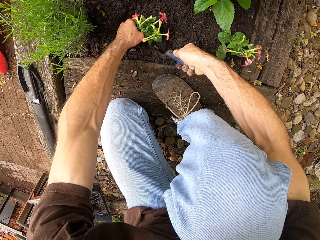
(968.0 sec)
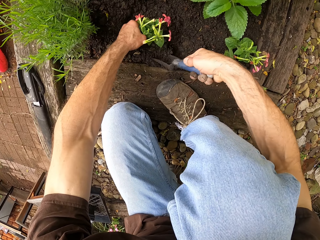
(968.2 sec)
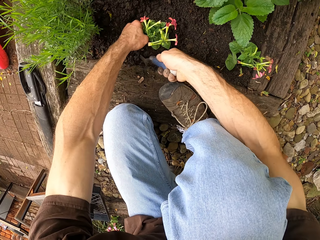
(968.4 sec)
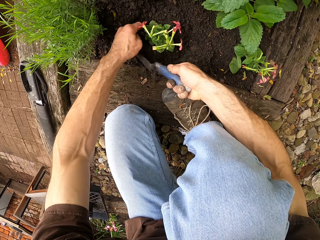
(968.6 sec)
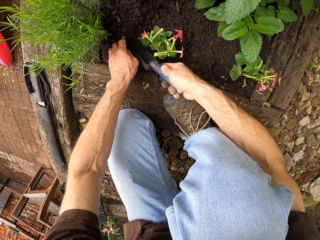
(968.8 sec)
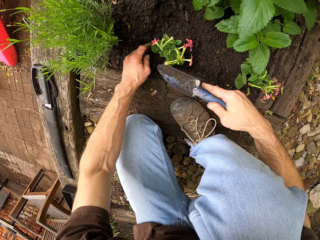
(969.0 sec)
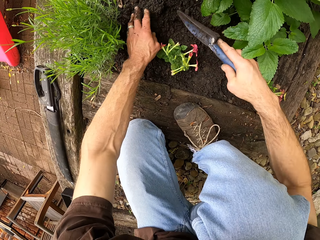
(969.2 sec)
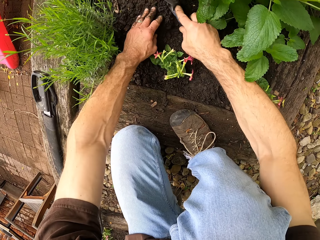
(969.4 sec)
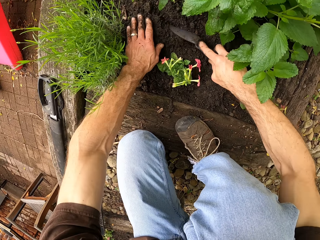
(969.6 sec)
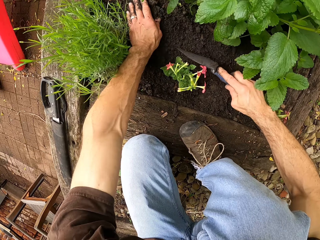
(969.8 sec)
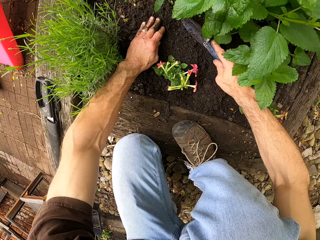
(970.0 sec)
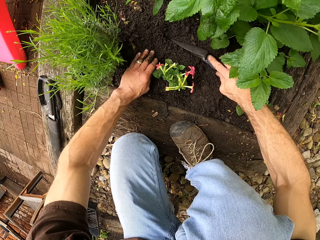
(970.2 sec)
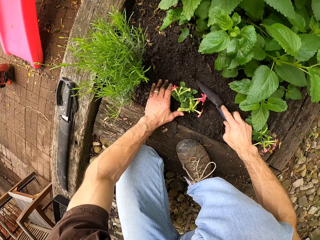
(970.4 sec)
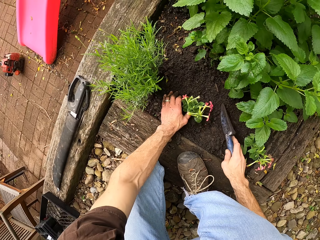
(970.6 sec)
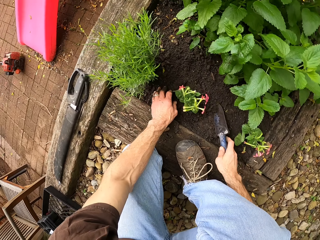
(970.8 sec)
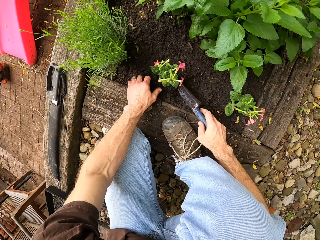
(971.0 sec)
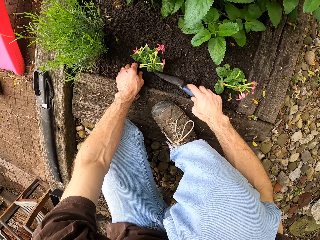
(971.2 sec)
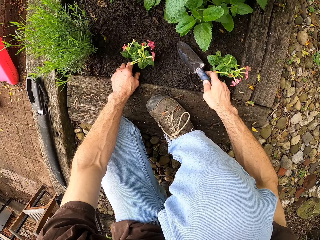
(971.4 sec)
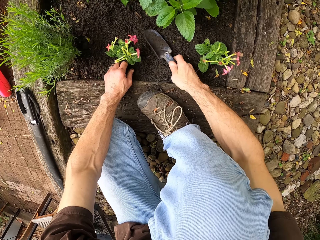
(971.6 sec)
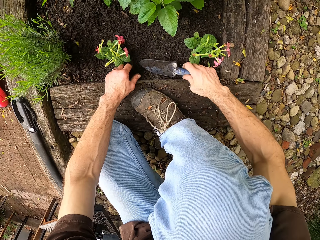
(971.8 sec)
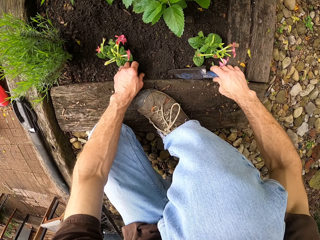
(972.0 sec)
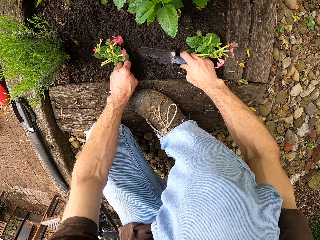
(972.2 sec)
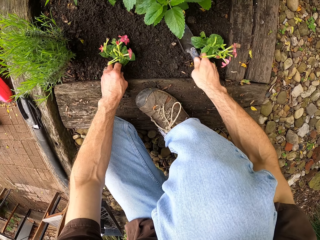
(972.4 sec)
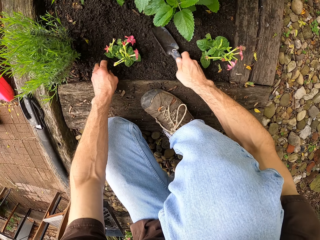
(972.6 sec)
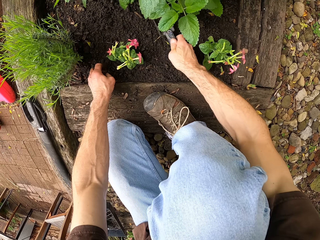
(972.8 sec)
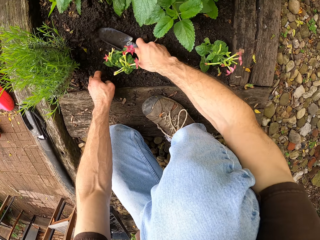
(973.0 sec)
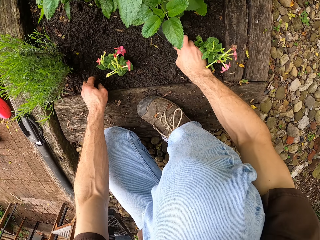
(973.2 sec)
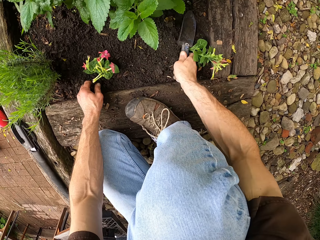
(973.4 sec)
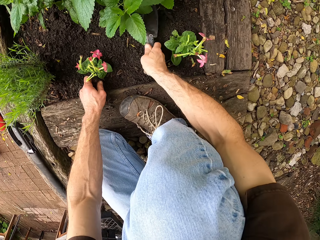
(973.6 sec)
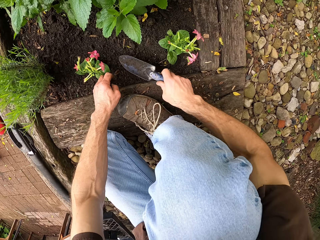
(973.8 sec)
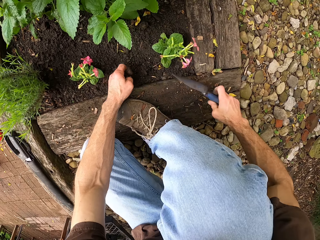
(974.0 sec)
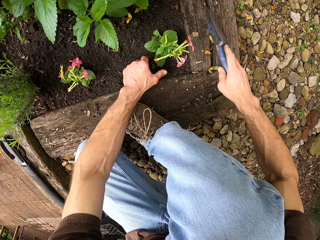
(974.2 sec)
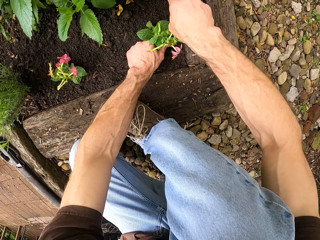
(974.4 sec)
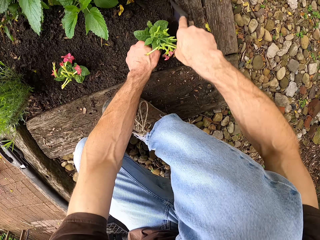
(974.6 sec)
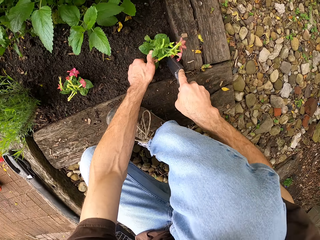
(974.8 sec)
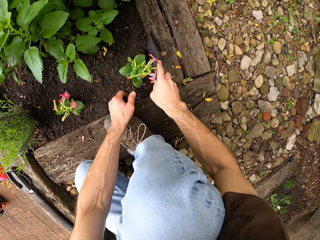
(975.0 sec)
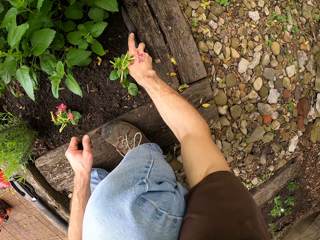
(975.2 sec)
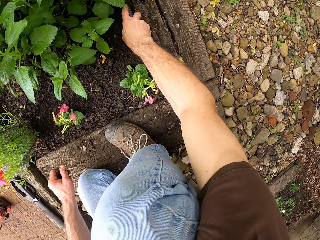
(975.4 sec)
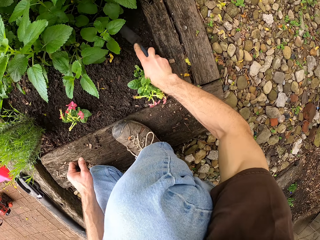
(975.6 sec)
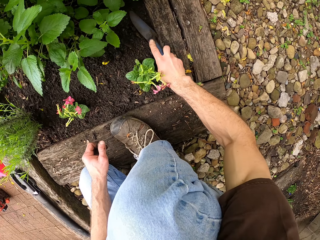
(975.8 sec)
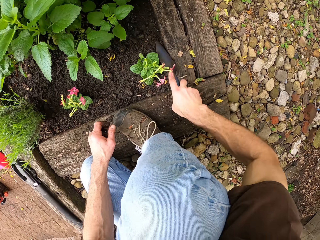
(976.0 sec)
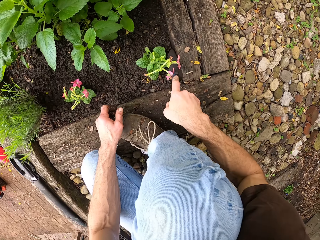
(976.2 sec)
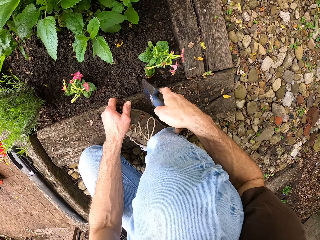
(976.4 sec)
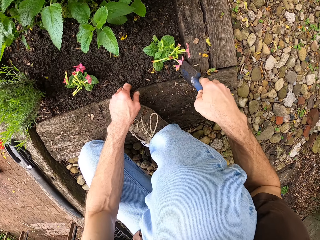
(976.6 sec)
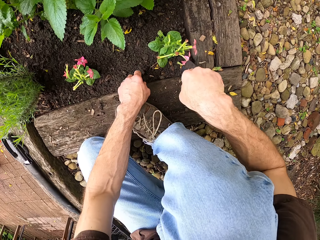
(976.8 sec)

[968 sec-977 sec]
The camera wearer levels the ground. They clear the ground.

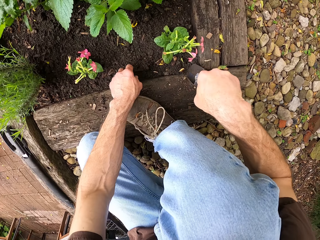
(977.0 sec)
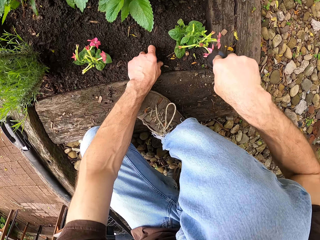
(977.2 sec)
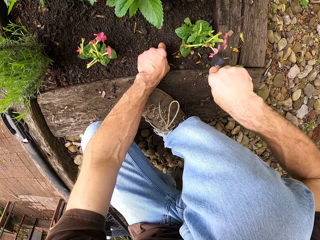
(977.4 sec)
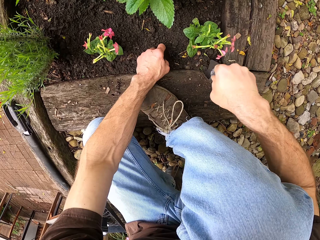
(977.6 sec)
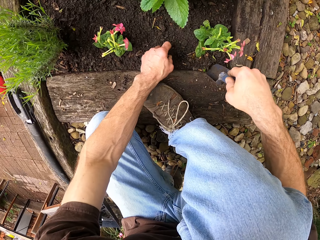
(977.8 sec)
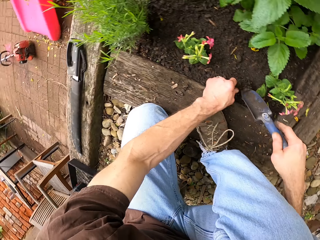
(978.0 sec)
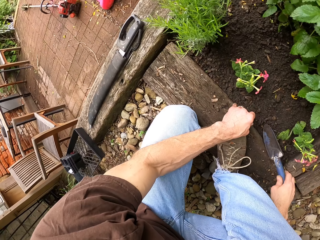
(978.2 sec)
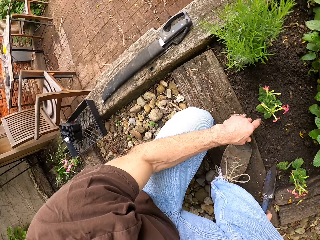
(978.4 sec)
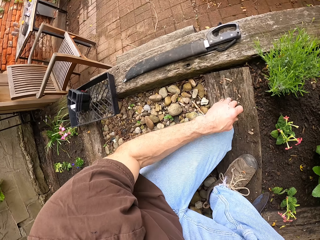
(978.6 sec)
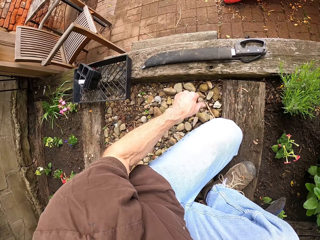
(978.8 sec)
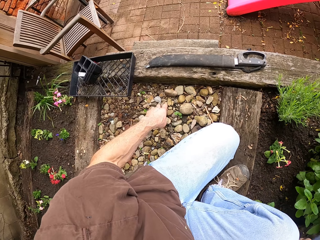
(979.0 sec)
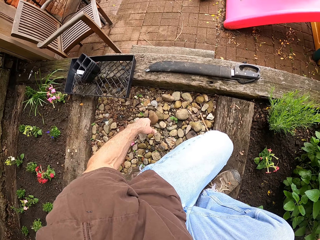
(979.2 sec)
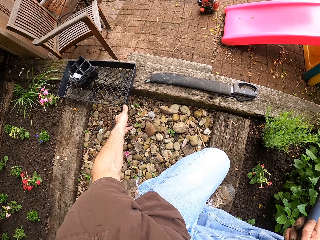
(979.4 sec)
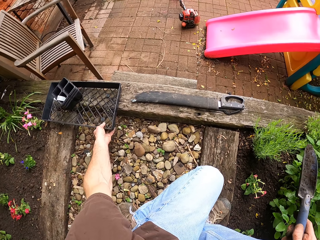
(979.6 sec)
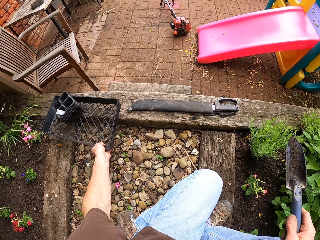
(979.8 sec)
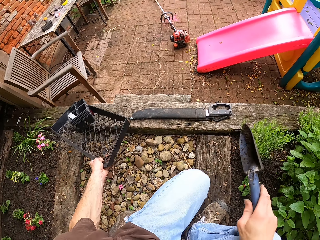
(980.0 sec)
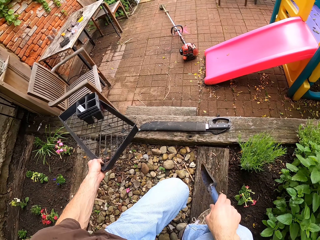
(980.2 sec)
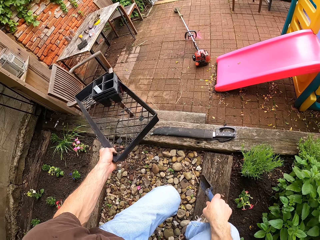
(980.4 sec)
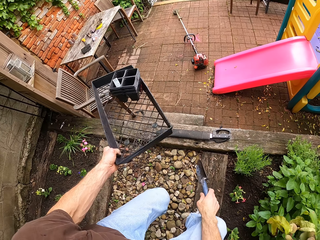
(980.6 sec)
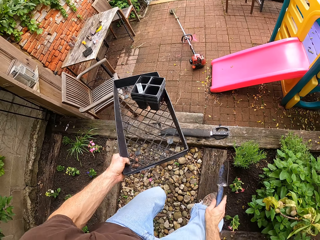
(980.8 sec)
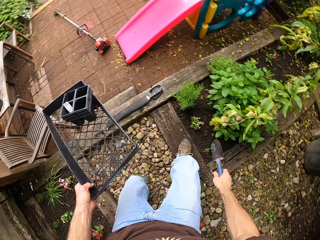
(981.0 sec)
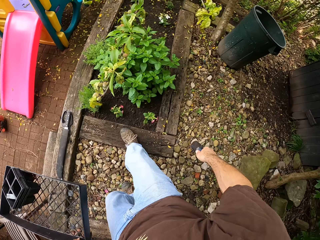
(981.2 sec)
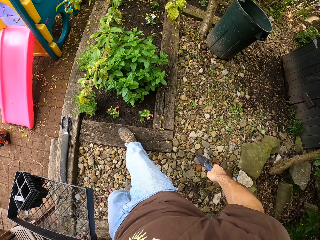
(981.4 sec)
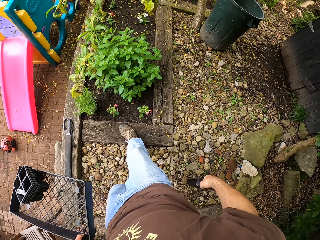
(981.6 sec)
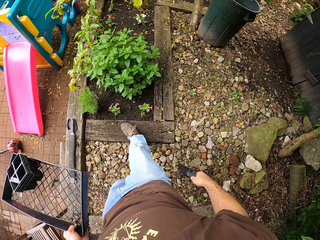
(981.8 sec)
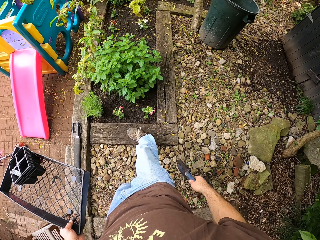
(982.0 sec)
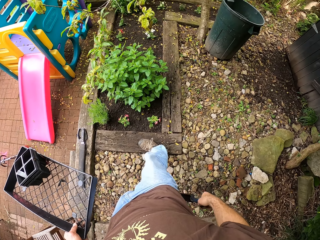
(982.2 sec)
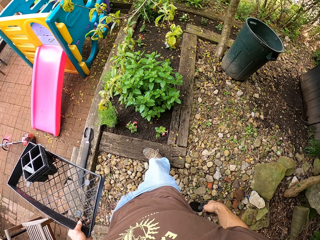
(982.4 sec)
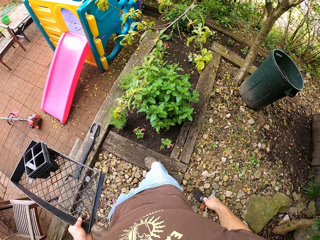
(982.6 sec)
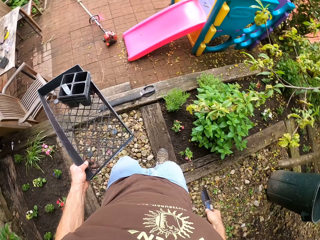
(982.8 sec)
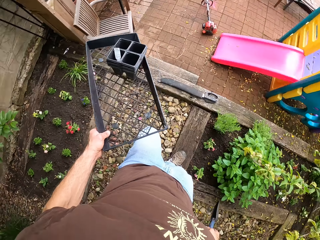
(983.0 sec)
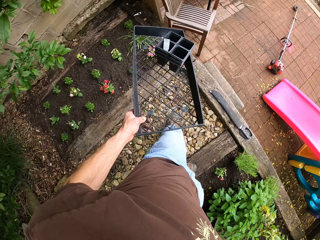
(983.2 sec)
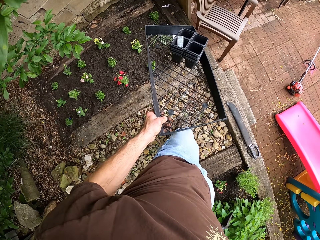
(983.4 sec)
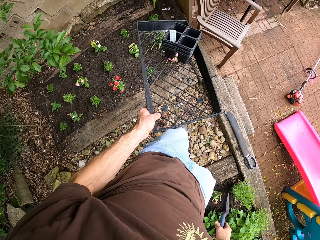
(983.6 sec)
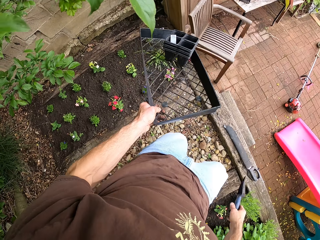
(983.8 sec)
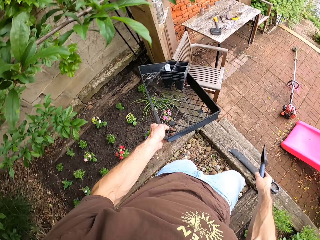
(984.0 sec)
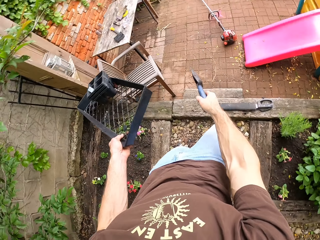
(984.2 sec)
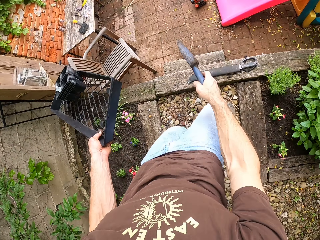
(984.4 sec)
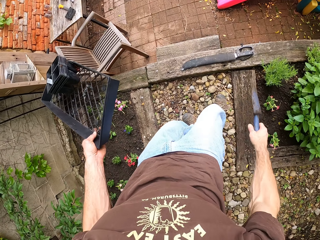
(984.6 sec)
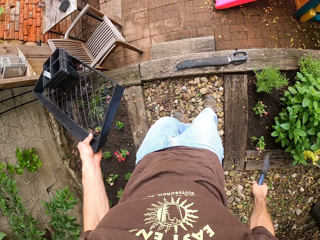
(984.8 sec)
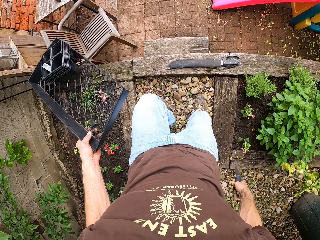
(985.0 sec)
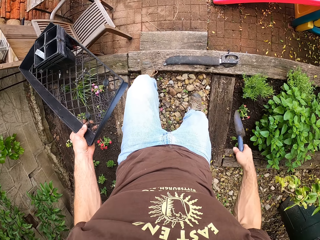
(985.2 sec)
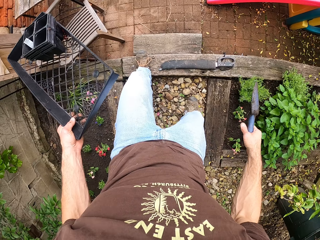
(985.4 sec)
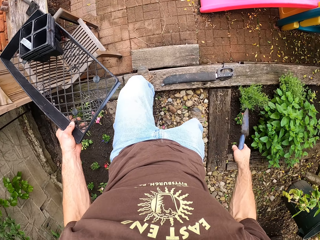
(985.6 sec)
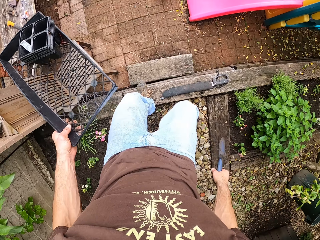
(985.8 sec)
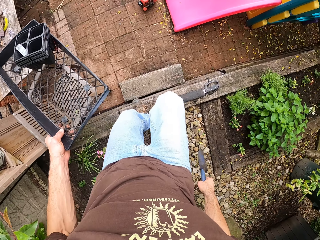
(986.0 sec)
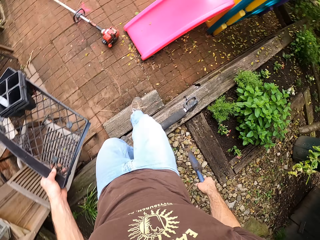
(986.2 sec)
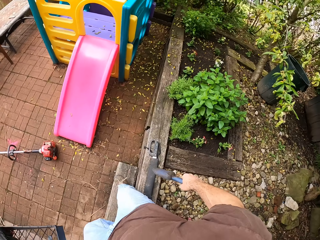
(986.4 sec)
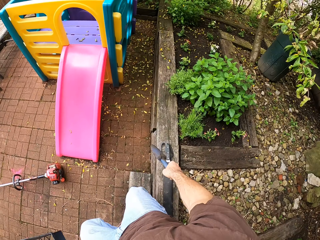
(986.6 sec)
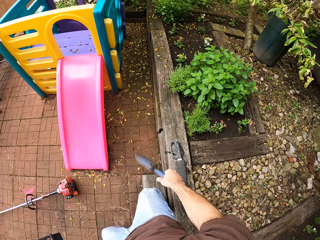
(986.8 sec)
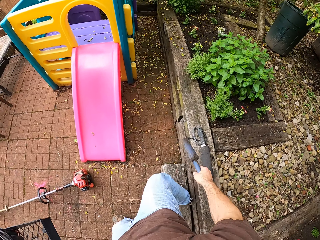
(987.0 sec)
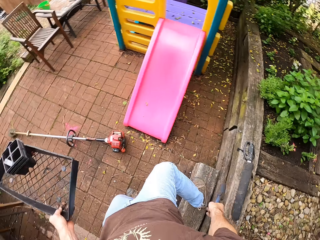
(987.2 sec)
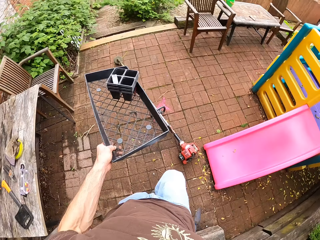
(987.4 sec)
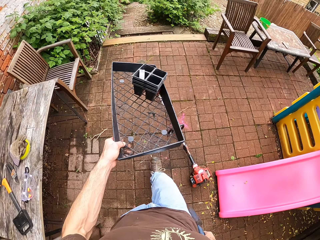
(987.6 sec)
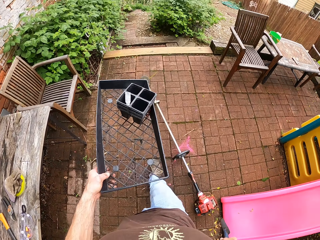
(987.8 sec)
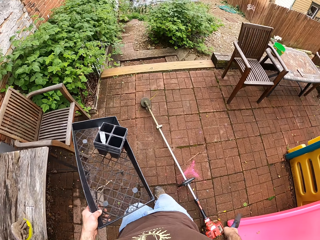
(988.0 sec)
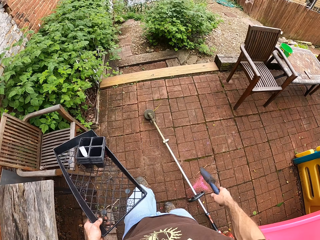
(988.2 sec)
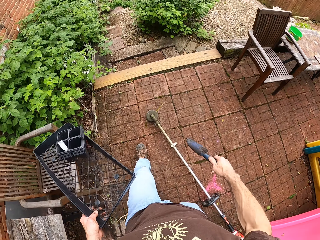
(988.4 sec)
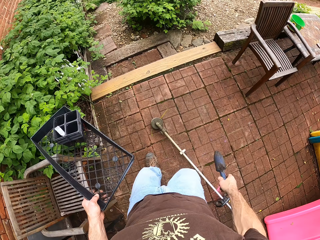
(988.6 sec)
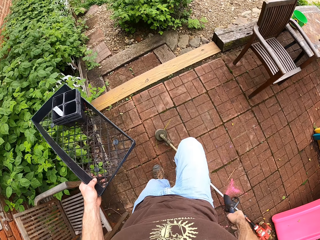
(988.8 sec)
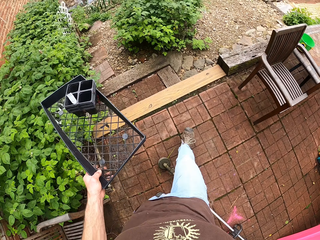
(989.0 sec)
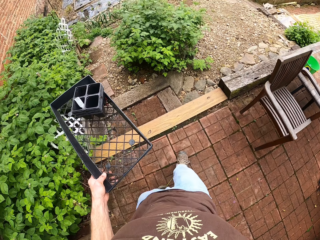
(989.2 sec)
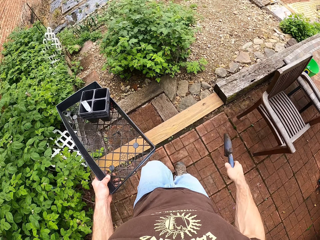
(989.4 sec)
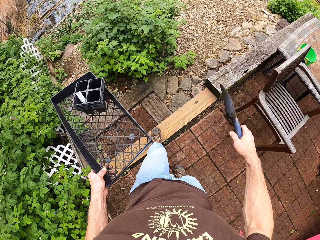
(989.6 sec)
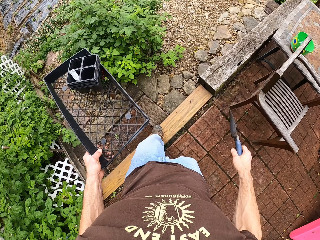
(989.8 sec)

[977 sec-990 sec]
The camera wearer picks up the plant bed from the ground. They stand up. They look around the backyard. They walk around the backyard with the plant bed.
